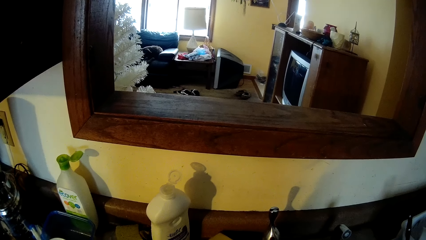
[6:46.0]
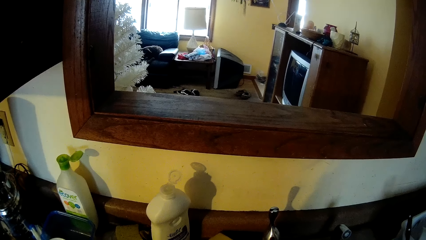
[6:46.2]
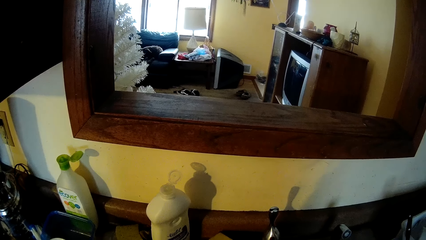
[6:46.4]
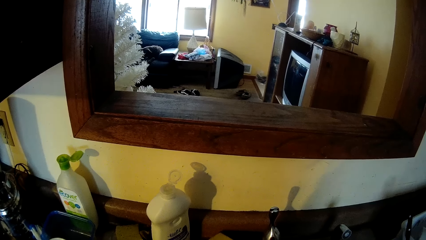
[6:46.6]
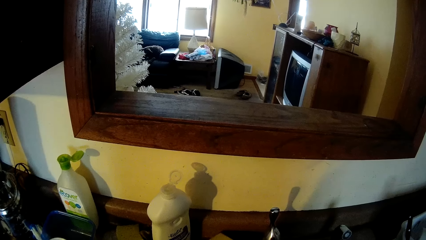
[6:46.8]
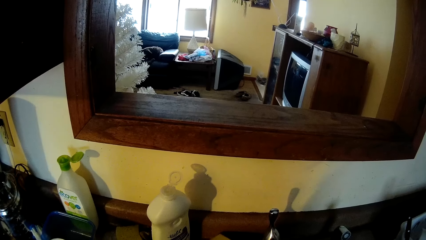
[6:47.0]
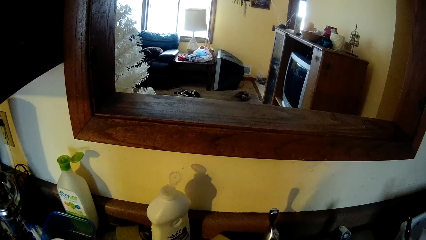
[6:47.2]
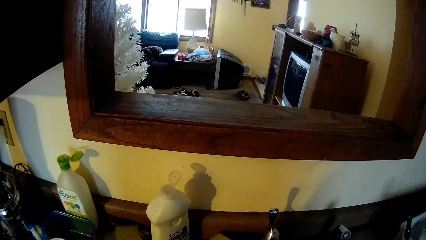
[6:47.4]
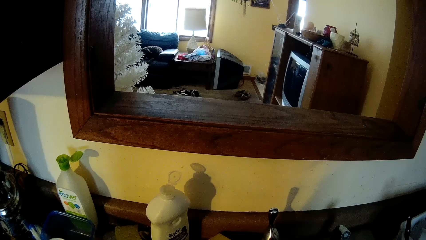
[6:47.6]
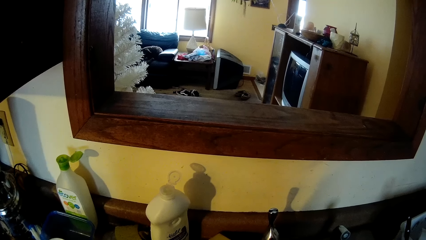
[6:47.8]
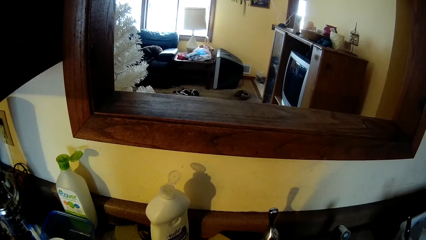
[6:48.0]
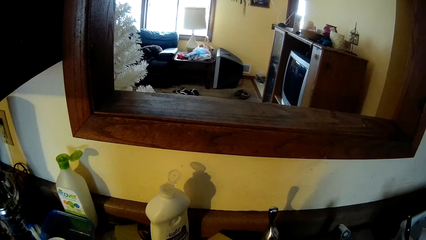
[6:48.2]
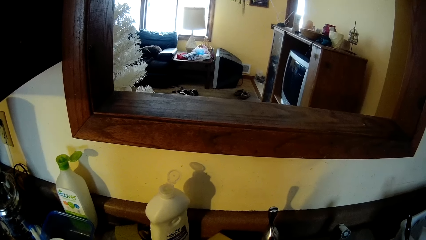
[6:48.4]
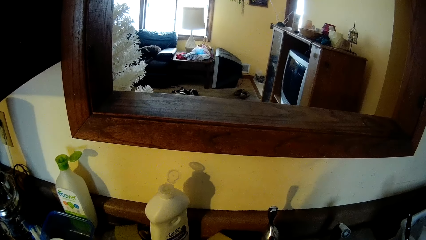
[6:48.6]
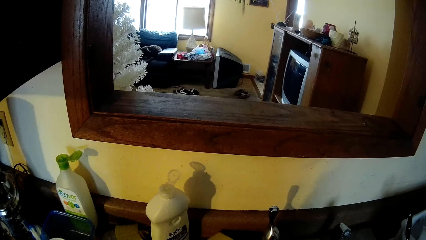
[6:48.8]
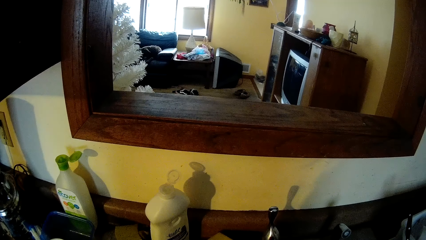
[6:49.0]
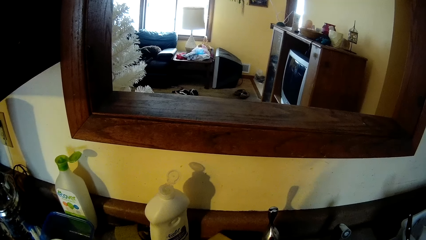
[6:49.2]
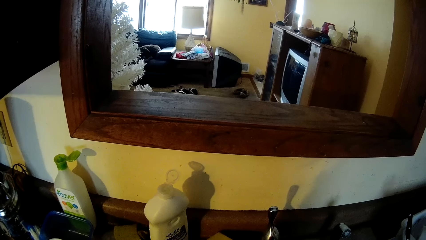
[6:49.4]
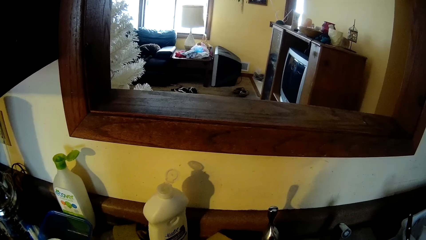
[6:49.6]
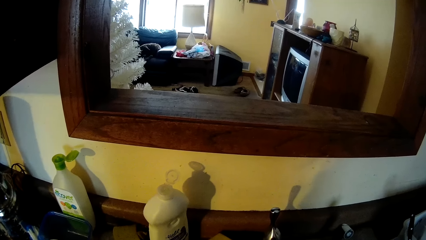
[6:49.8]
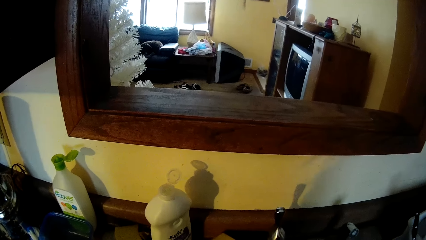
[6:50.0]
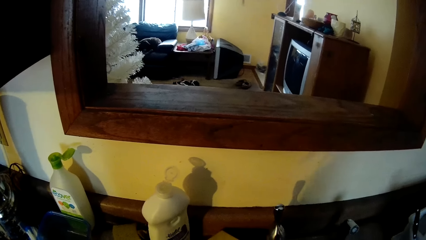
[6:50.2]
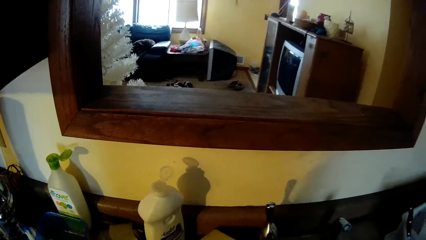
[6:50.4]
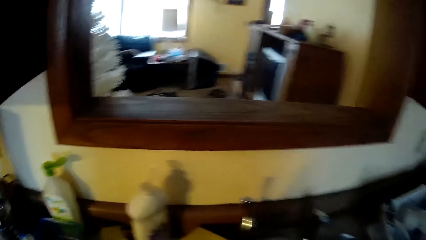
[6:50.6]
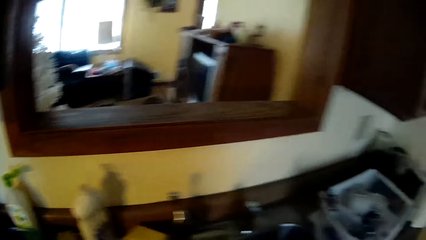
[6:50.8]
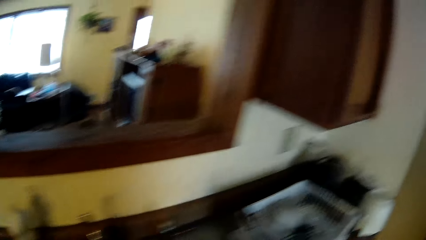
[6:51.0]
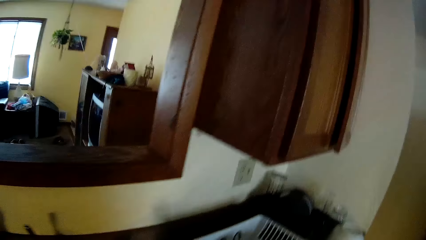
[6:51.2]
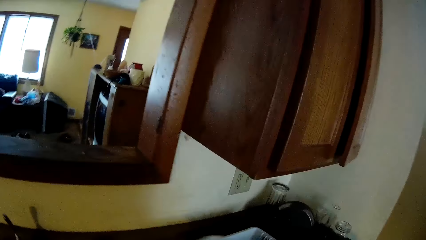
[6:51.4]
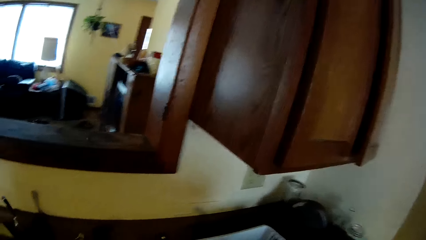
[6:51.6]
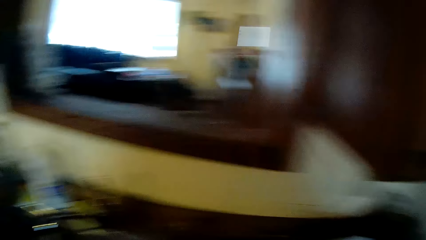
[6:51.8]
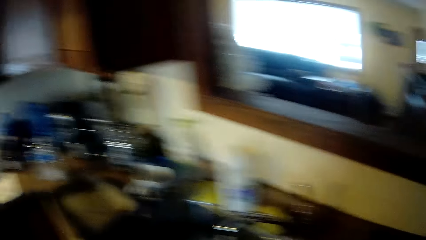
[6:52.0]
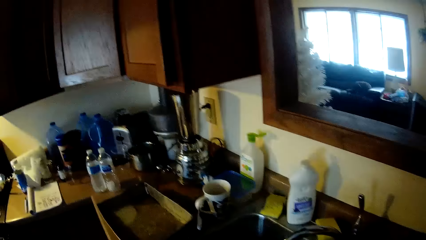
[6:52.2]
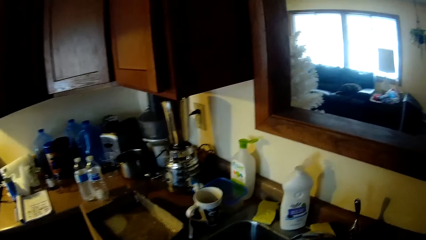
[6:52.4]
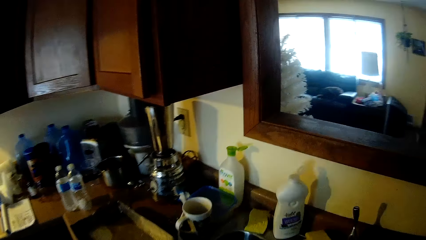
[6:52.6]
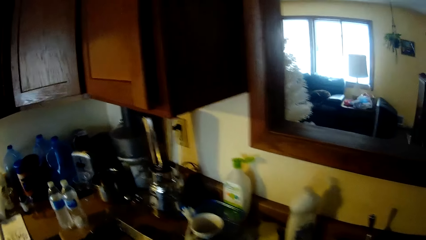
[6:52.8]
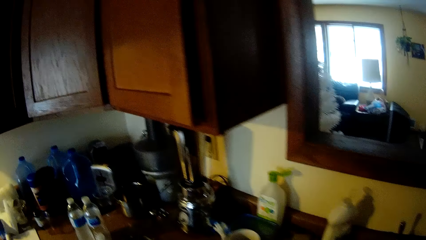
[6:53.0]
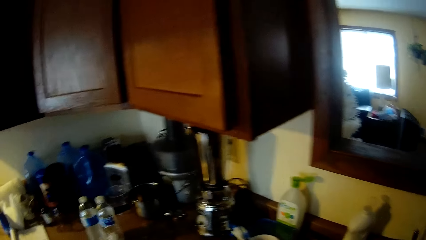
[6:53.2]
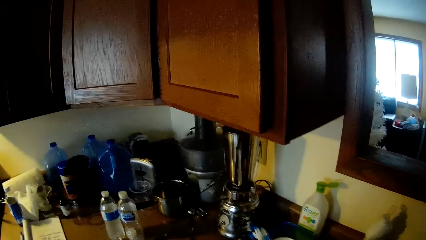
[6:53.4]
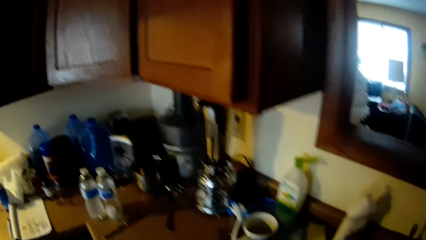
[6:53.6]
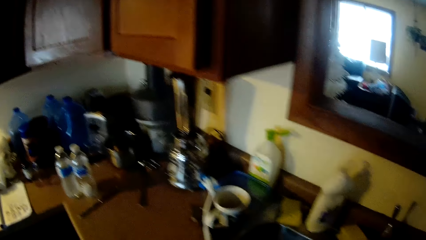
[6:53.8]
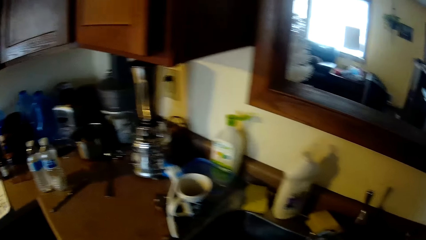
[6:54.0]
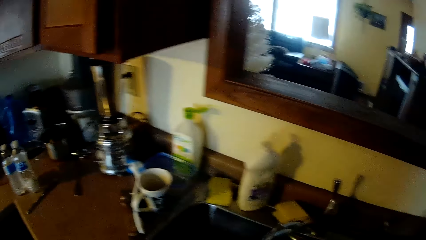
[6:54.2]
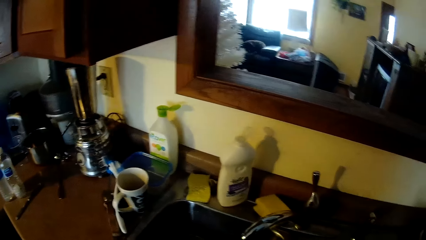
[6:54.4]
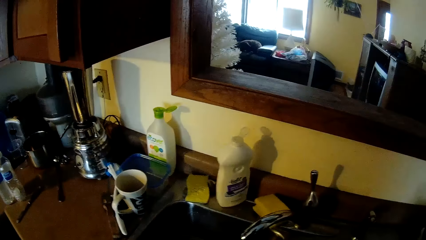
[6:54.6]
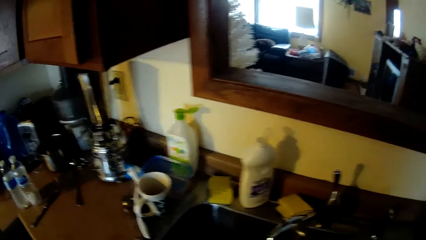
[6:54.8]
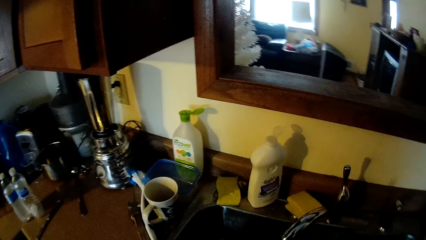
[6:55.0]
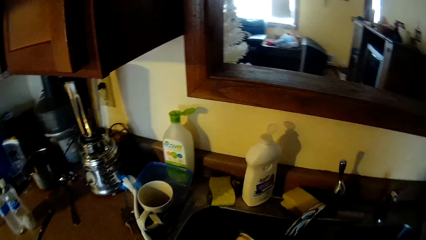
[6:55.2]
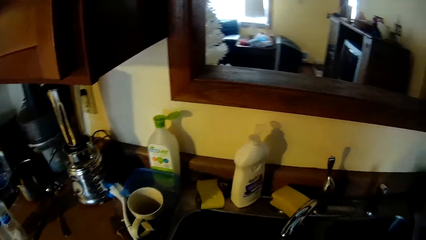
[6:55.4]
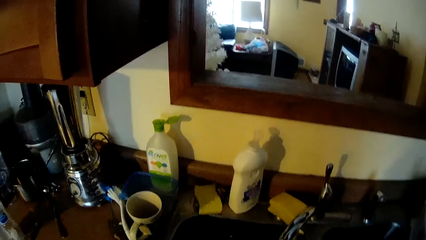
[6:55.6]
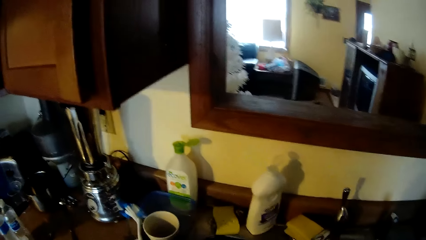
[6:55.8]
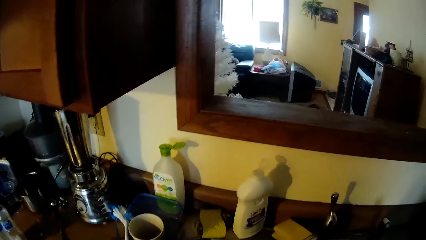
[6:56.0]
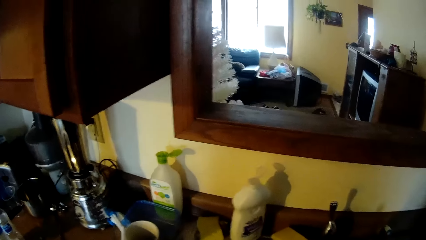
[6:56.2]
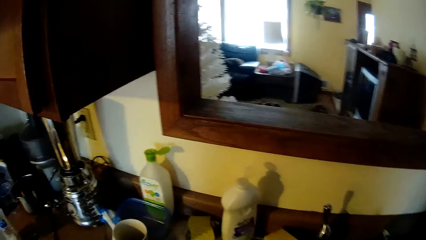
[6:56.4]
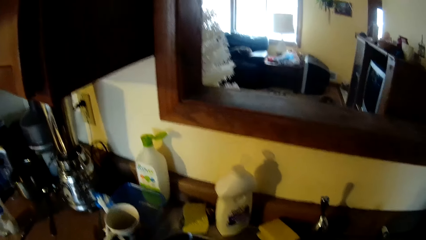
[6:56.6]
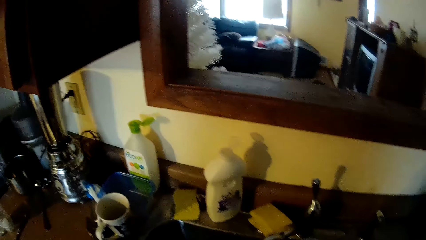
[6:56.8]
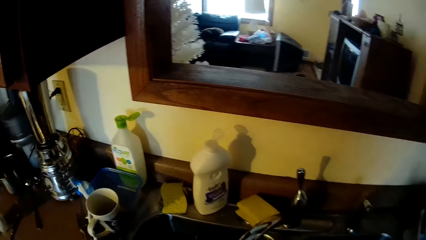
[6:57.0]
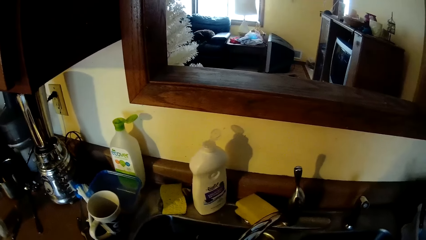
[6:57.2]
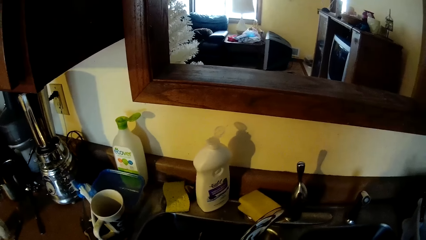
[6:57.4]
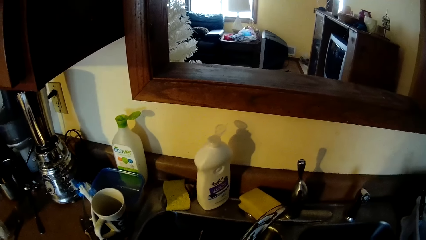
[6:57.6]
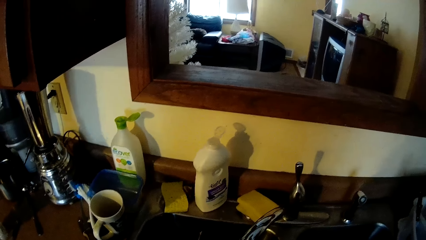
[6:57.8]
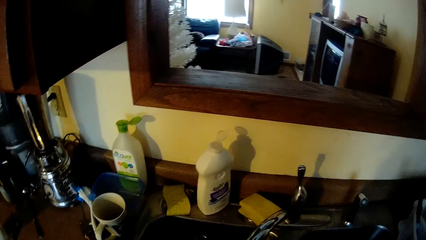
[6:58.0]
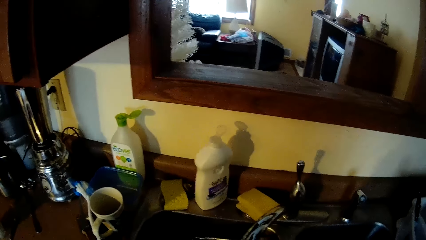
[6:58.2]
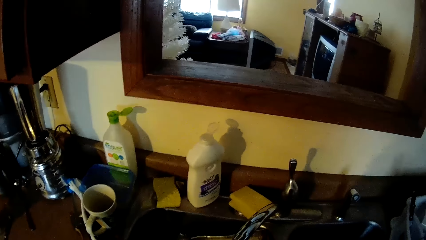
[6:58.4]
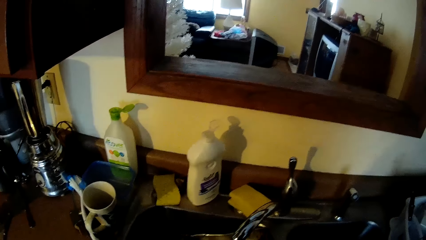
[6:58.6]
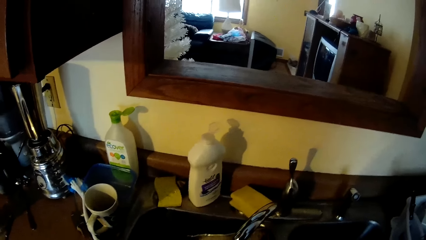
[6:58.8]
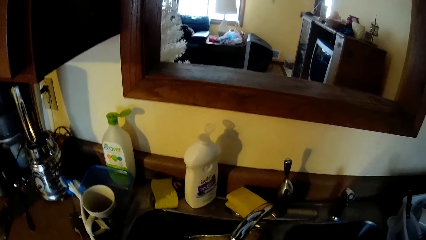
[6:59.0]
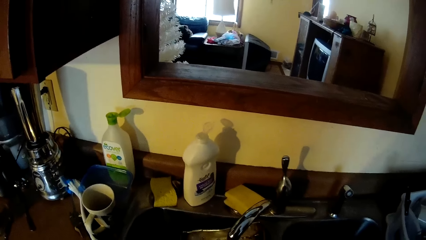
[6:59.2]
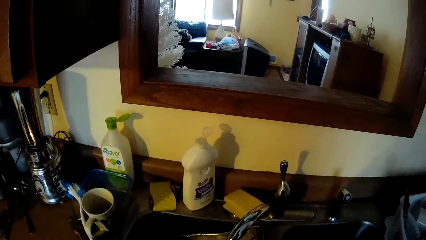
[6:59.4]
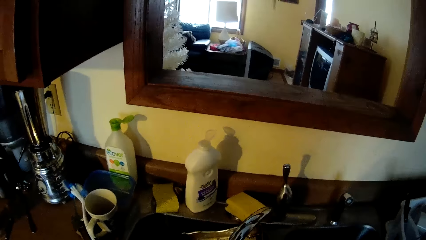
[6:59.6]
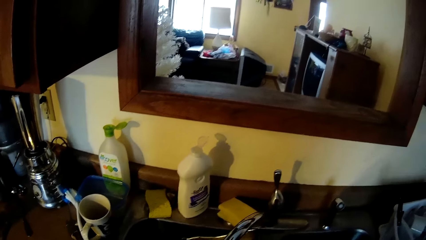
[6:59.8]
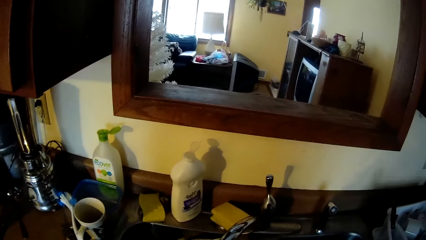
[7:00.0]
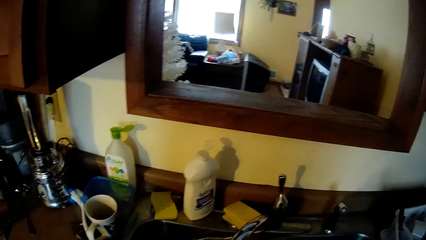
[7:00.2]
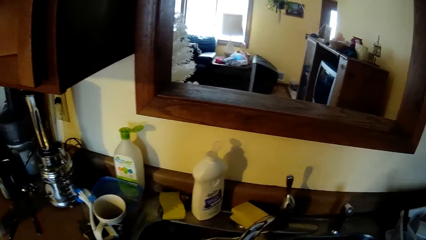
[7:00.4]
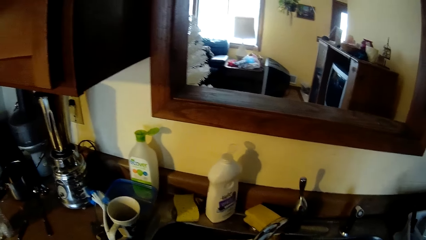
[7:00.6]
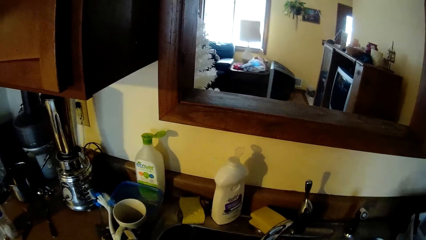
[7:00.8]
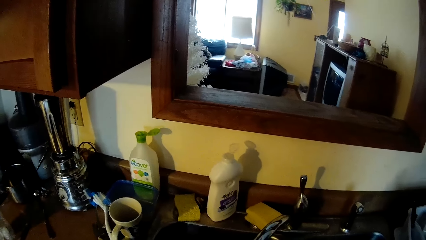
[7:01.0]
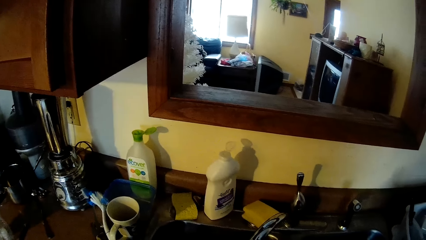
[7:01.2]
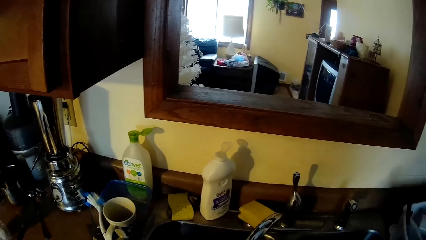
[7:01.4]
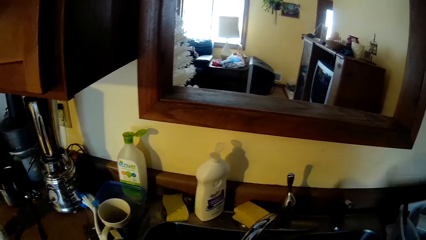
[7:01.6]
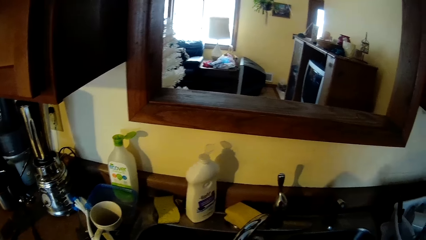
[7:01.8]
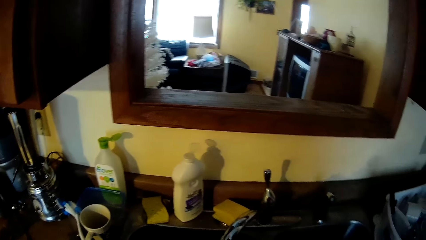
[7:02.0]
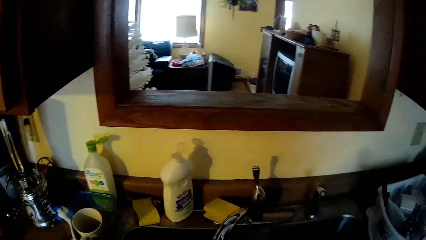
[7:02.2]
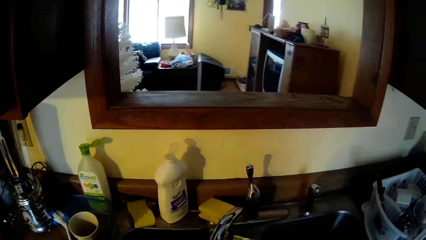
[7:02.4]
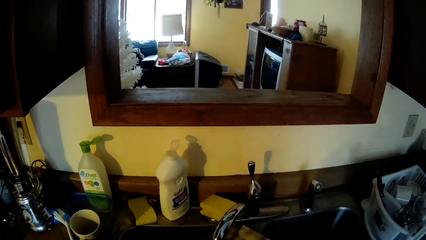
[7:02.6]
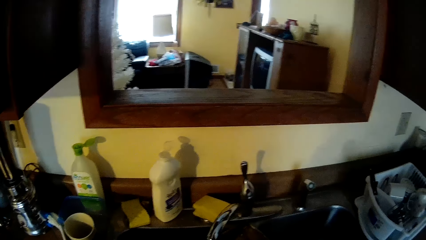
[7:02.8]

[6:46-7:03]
The camera wearer looks around. They wash a baking pan inside the sink with both hands.
